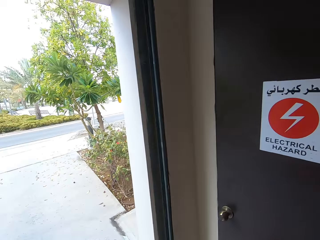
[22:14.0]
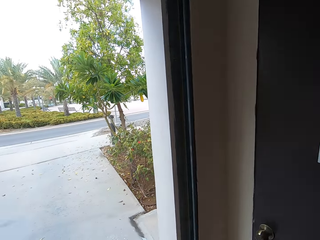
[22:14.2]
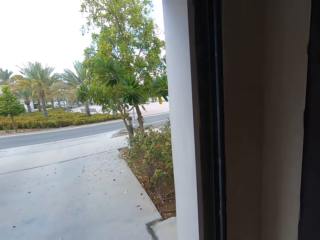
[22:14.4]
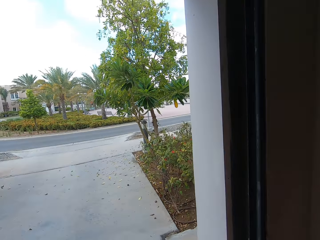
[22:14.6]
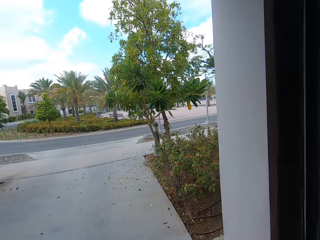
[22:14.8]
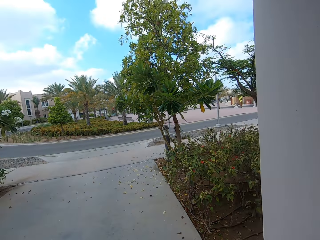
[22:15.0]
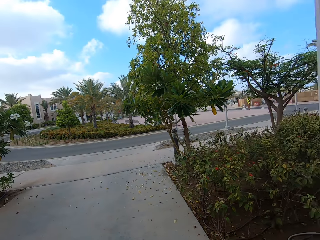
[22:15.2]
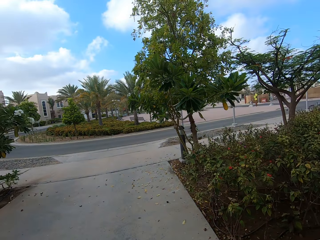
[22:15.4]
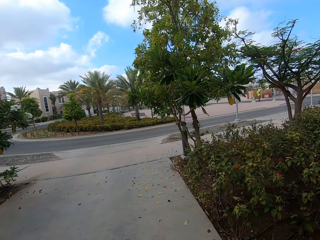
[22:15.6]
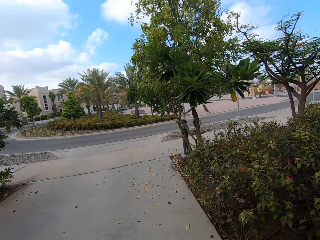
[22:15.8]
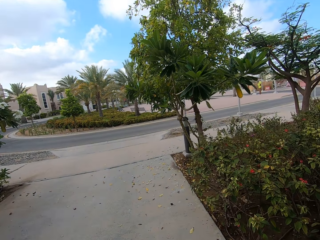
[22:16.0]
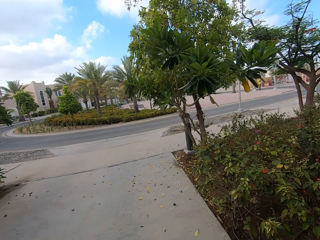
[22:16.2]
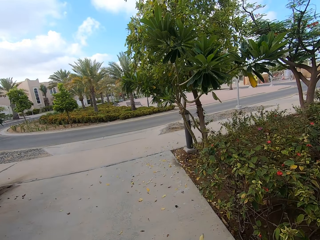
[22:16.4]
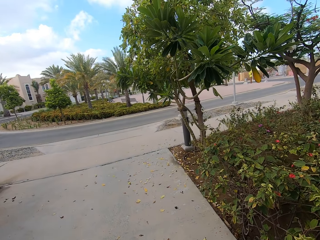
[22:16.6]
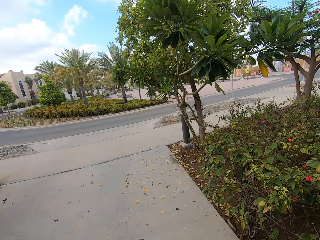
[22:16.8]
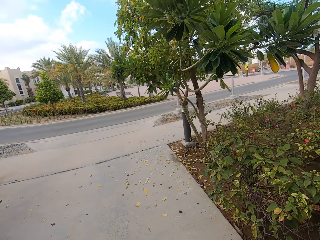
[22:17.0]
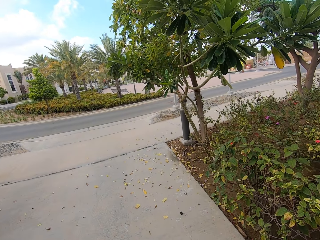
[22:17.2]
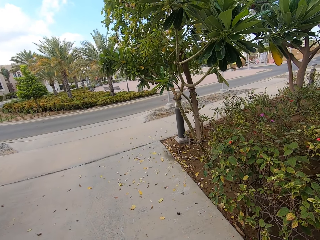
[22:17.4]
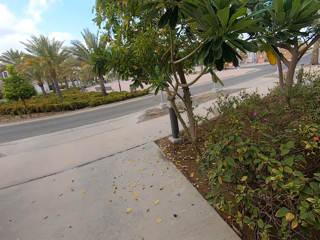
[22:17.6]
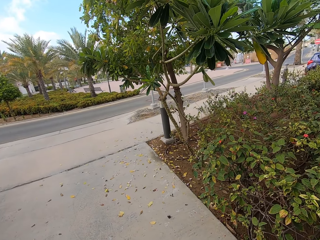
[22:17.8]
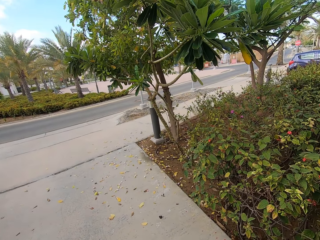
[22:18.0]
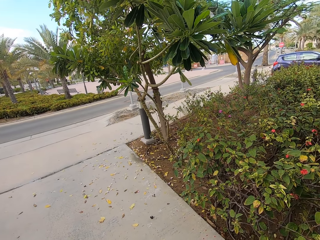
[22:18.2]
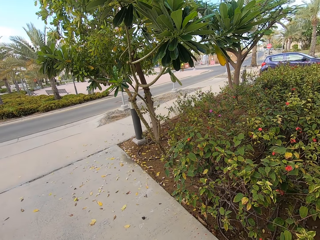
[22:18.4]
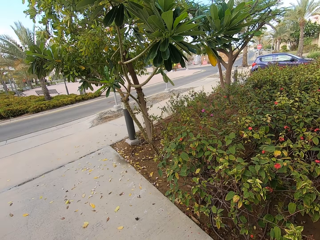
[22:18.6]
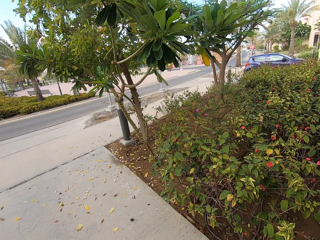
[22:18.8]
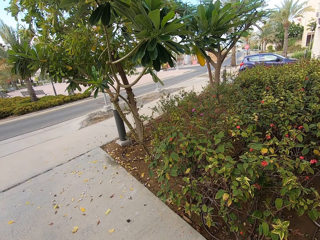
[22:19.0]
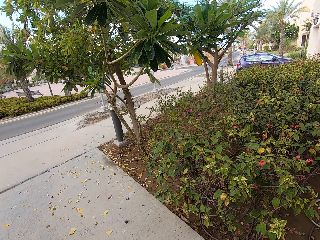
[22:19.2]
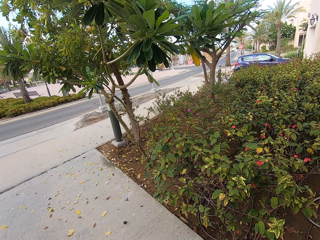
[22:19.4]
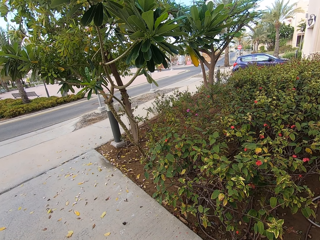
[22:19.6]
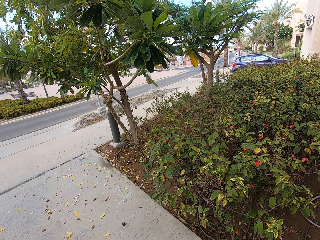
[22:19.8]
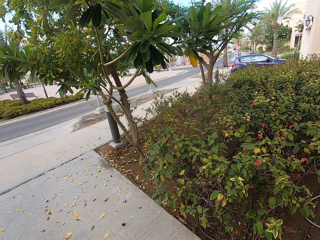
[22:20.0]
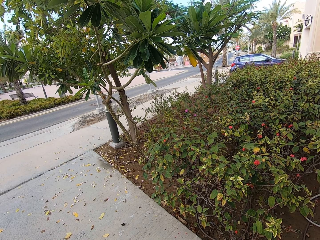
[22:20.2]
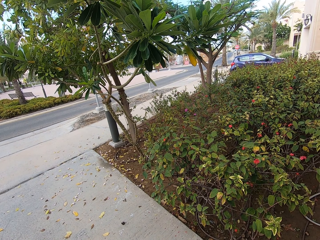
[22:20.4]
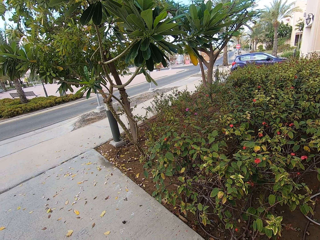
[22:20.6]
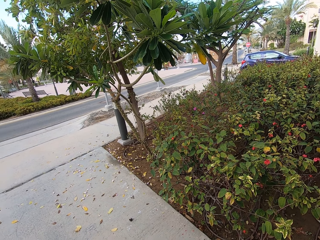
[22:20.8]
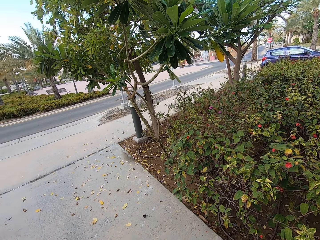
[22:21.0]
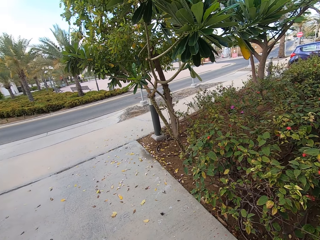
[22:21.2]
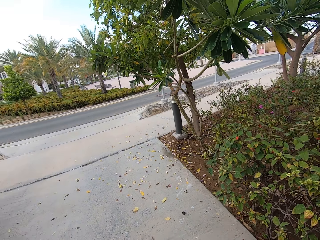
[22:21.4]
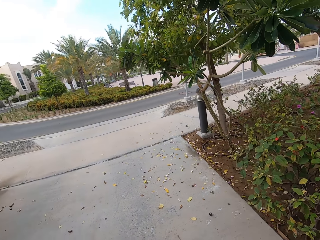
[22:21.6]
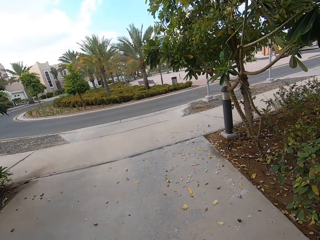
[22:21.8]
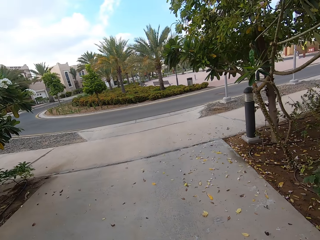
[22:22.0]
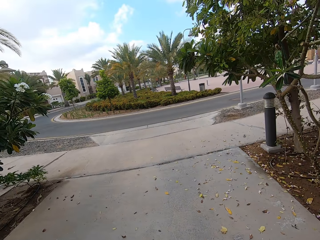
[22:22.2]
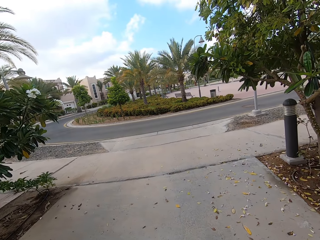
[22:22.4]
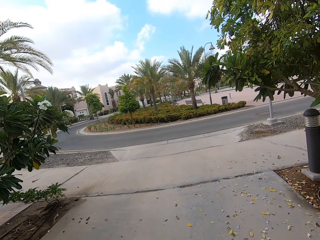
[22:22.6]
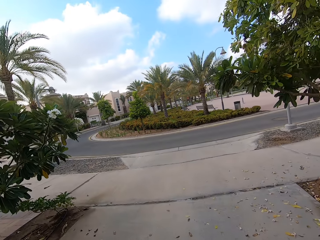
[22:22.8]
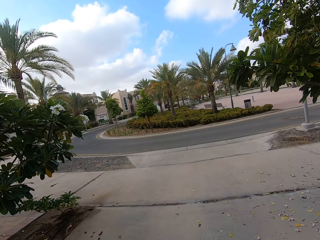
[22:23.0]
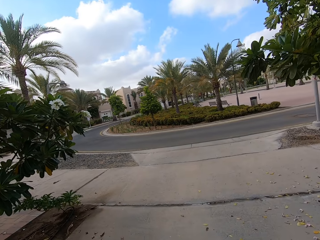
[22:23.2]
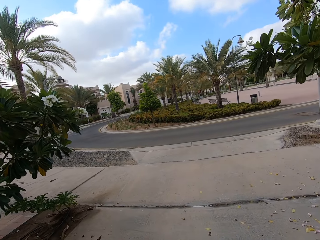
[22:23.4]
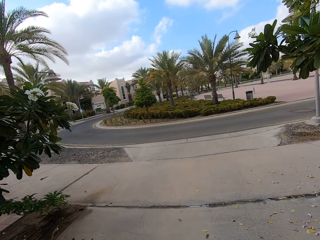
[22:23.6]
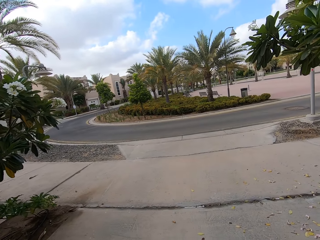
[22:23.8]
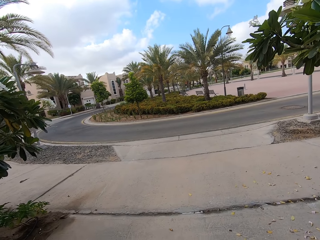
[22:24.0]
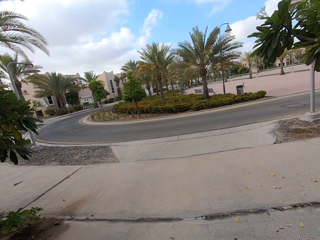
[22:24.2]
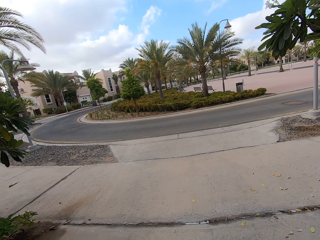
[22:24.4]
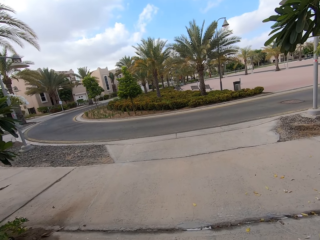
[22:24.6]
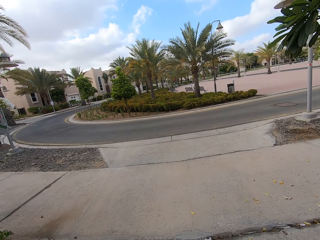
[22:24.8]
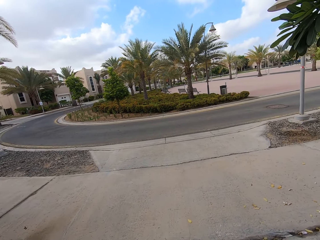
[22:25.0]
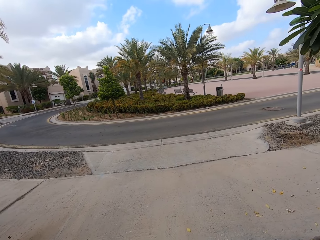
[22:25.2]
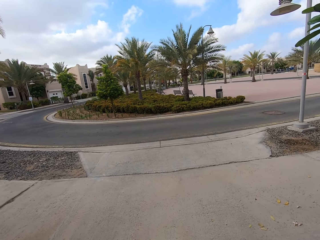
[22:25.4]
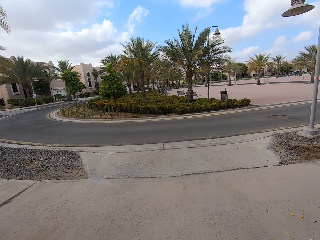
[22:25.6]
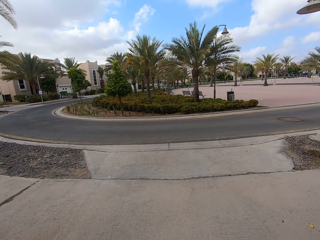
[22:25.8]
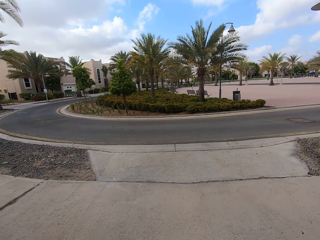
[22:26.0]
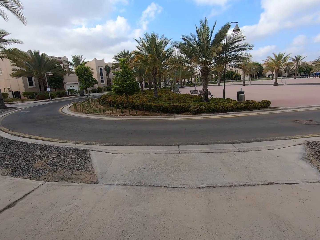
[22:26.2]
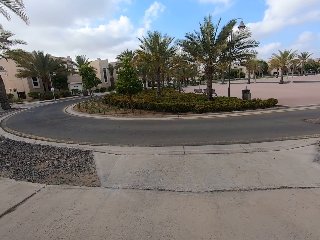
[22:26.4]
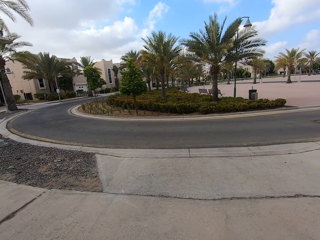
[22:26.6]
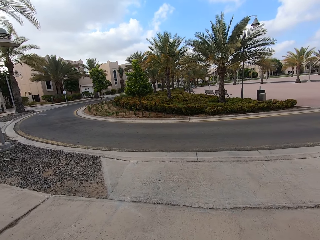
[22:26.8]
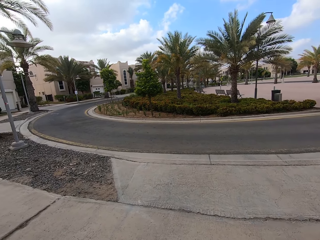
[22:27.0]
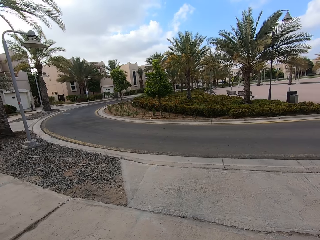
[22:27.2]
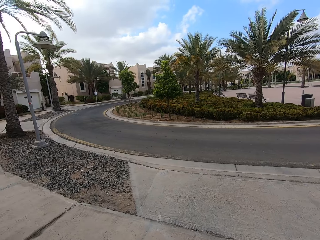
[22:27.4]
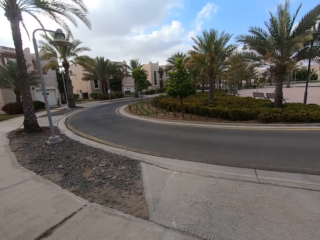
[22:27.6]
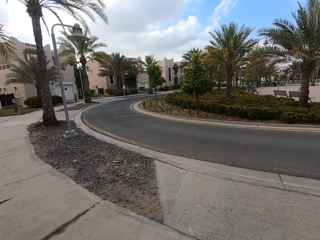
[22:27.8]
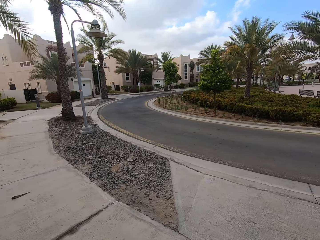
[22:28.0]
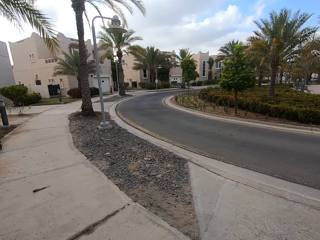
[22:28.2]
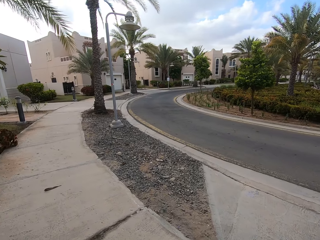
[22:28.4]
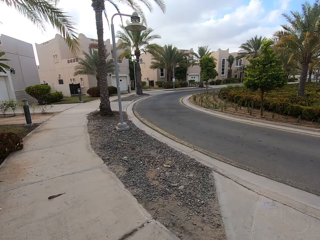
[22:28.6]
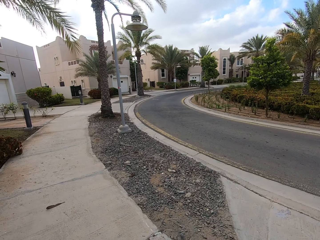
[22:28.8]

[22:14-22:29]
The camera wearer leaves the garage. They drive.

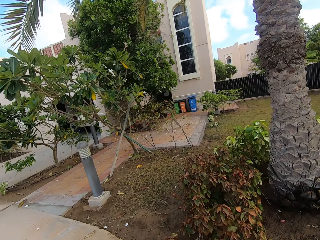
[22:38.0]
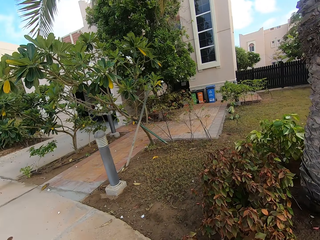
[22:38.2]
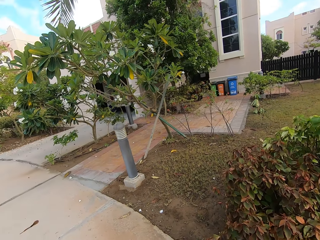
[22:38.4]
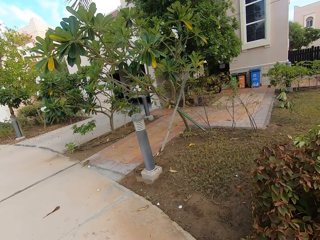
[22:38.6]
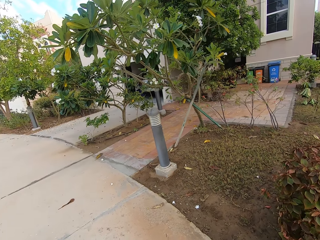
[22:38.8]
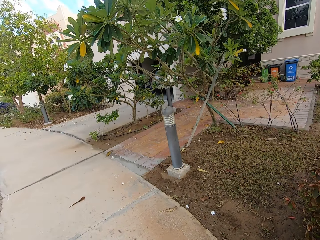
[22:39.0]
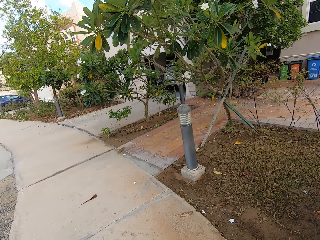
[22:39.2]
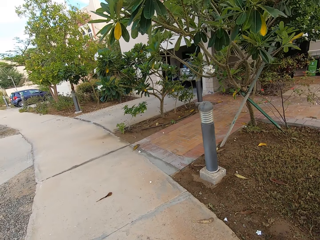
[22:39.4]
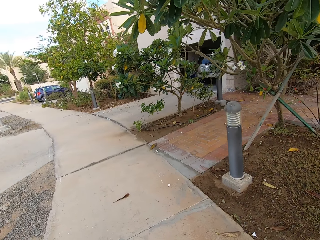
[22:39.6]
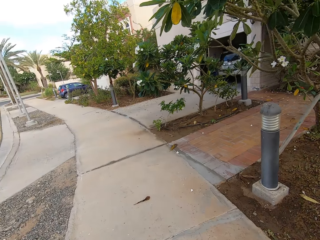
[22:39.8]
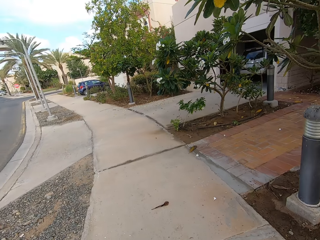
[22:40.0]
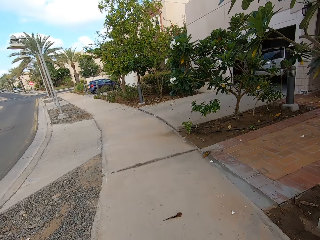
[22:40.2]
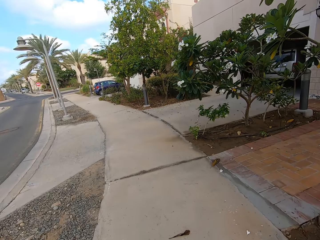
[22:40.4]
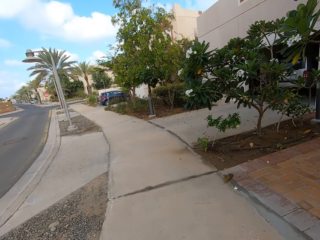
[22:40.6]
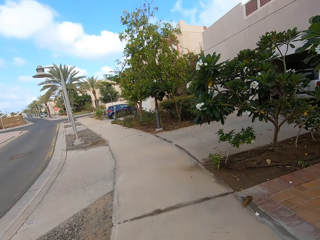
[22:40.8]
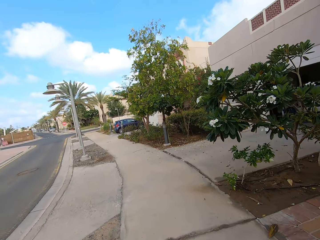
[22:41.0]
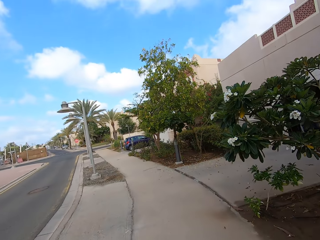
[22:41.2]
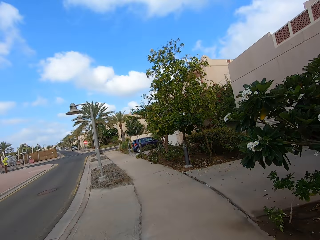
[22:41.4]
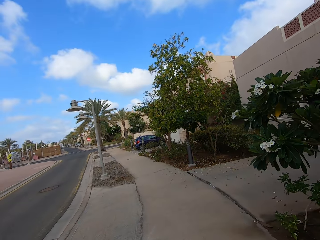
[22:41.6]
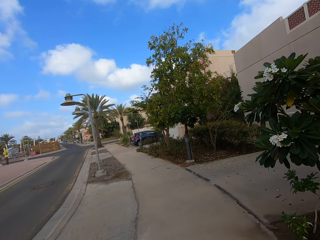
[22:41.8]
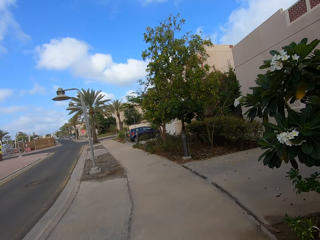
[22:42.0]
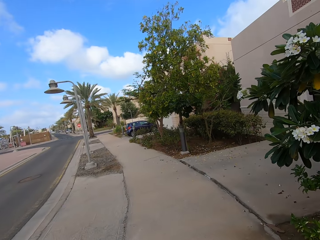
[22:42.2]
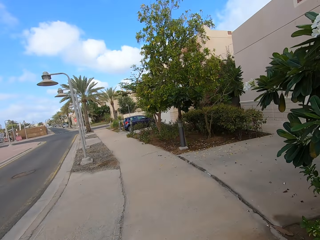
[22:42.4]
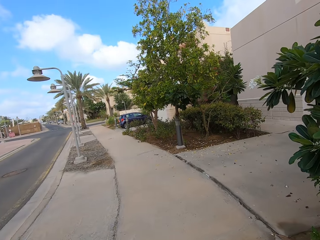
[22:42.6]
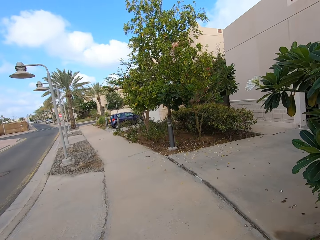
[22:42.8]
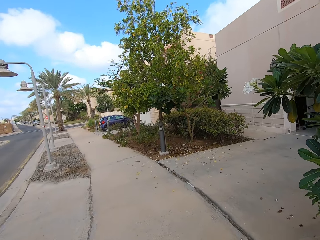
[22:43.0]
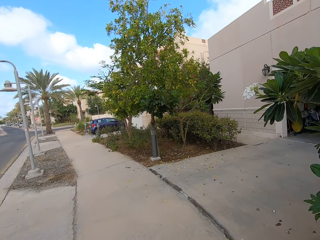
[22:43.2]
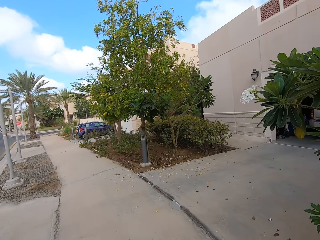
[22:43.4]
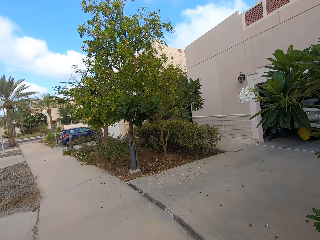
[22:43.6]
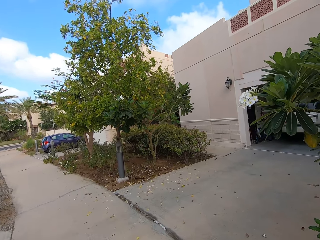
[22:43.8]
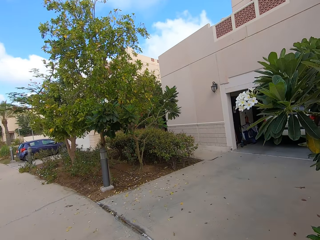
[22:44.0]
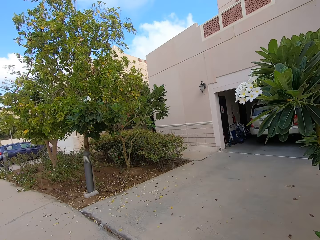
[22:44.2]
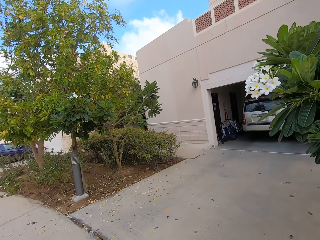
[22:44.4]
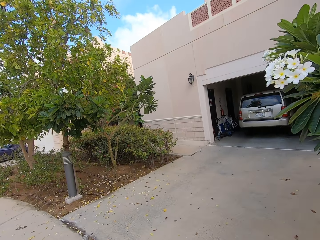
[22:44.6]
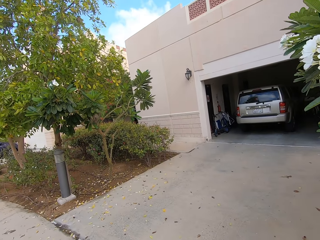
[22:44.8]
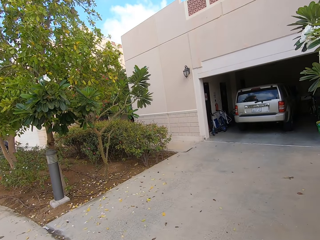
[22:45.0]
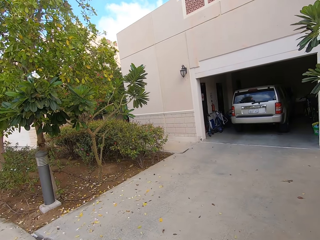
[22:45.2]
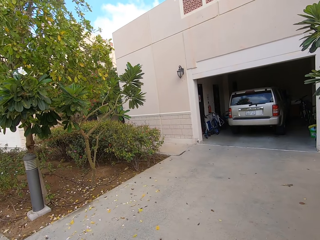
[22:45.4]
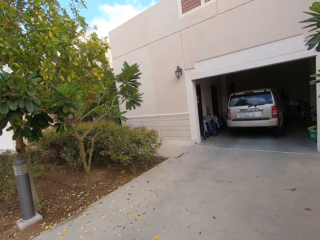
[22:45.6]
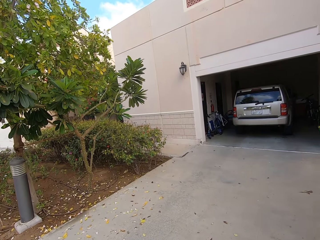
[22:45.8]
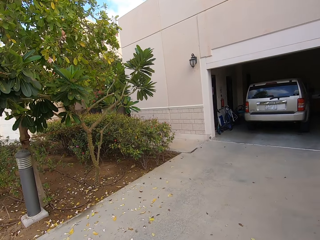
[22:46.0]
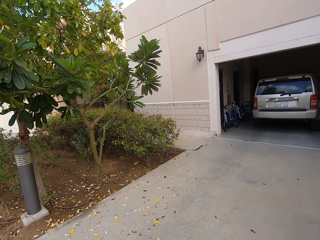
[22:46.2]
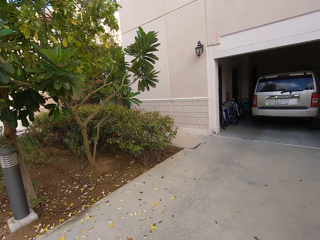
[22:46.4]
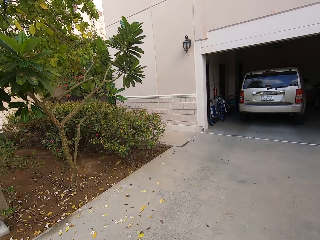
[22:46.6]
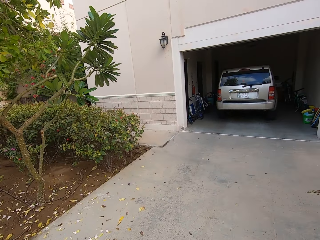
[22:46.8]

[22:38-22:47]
The camera wearer drives back.
